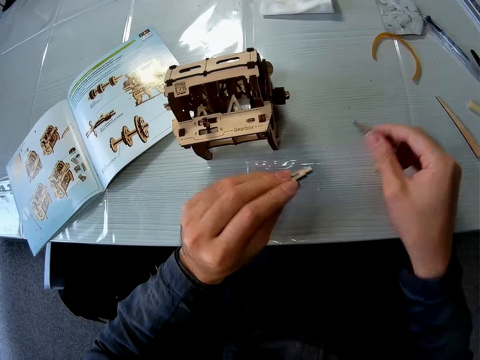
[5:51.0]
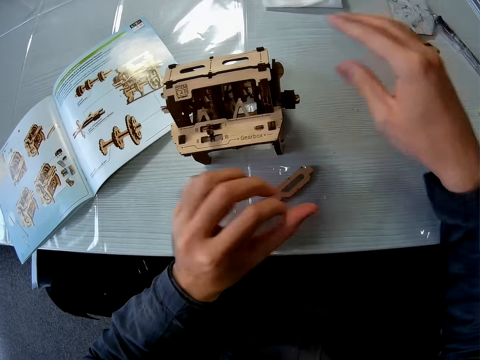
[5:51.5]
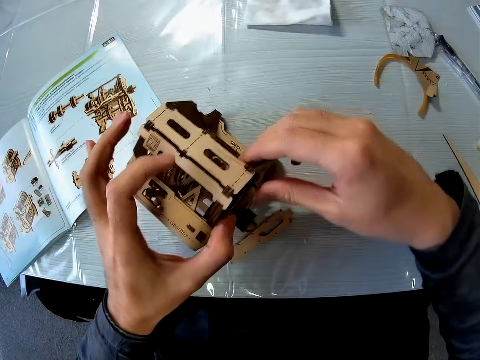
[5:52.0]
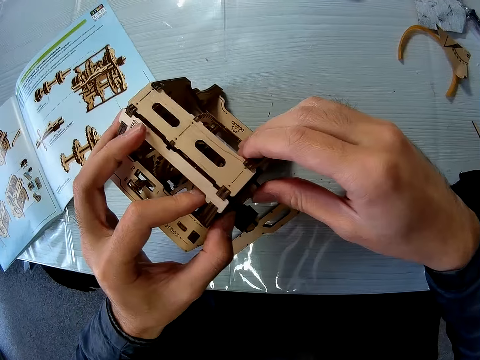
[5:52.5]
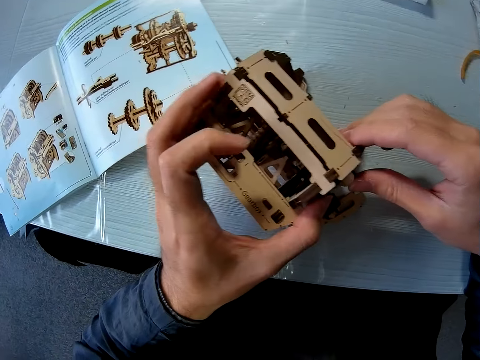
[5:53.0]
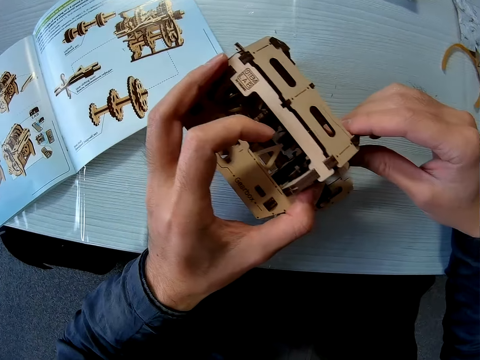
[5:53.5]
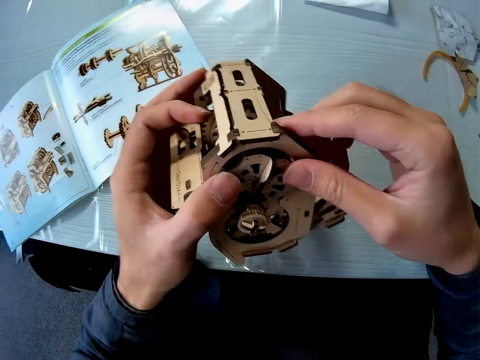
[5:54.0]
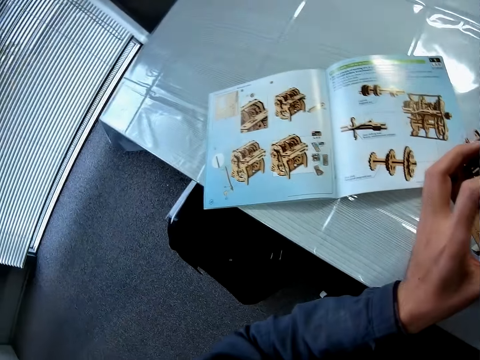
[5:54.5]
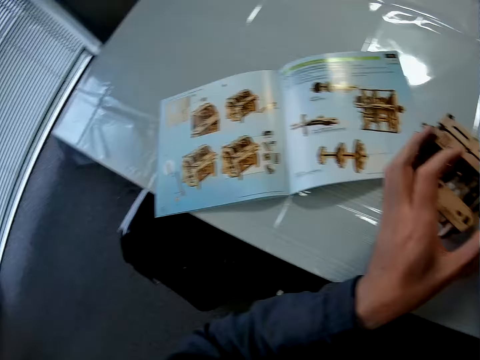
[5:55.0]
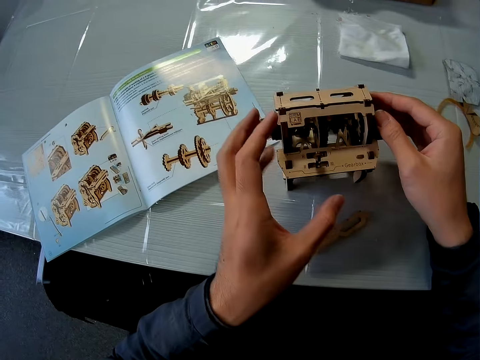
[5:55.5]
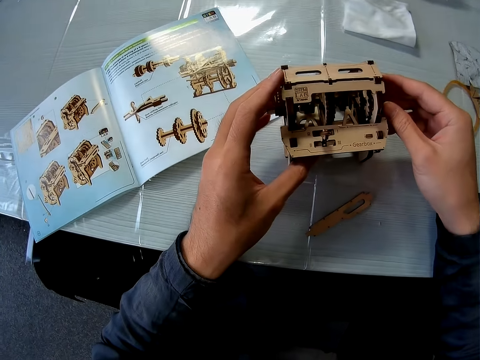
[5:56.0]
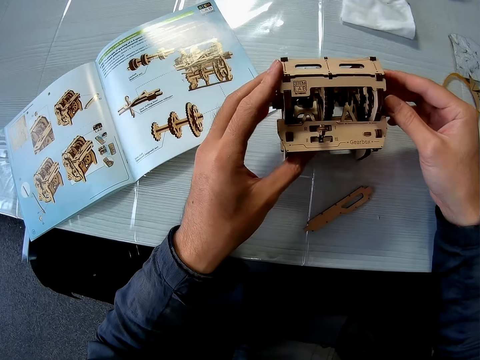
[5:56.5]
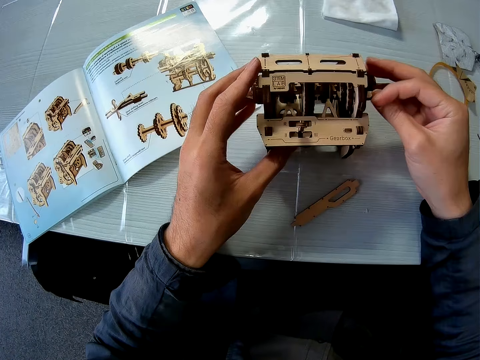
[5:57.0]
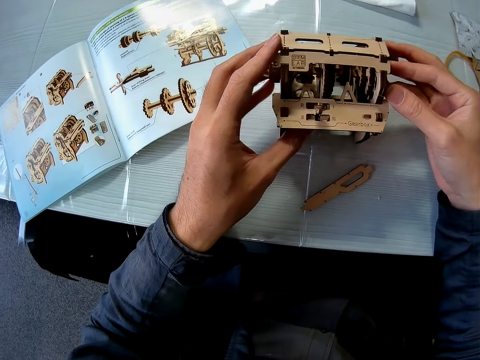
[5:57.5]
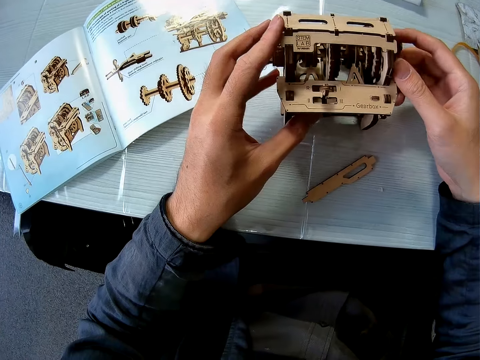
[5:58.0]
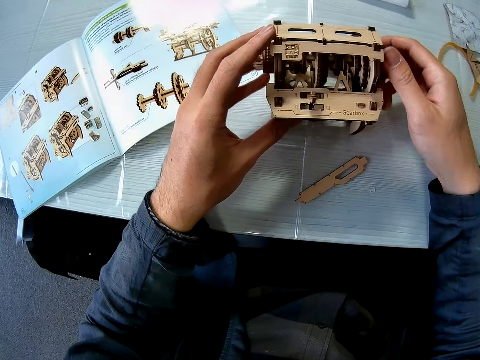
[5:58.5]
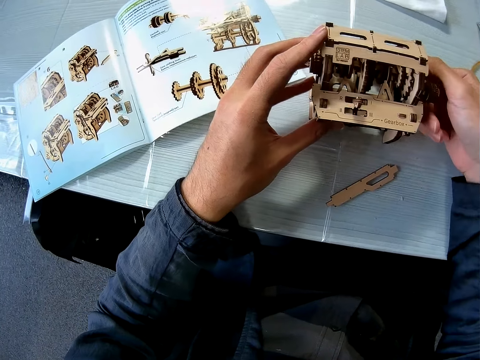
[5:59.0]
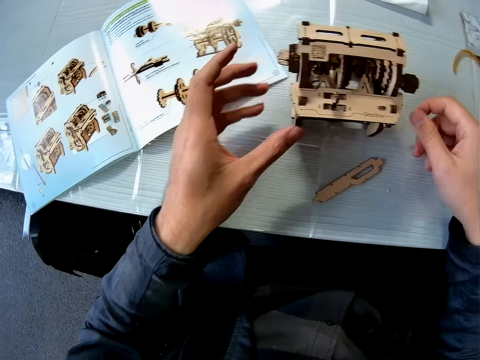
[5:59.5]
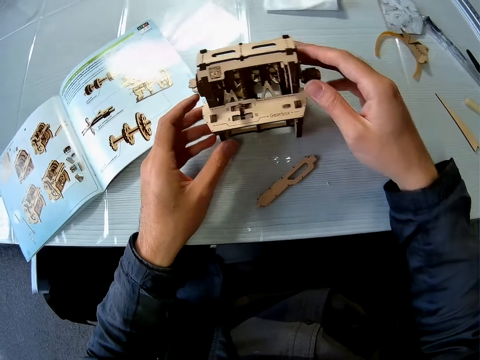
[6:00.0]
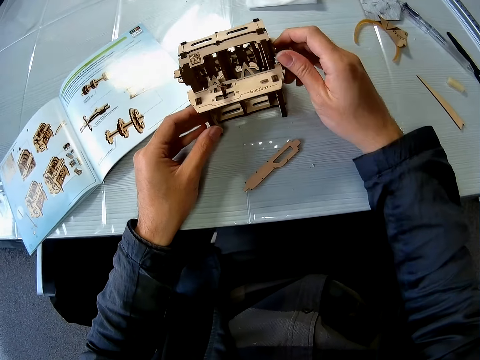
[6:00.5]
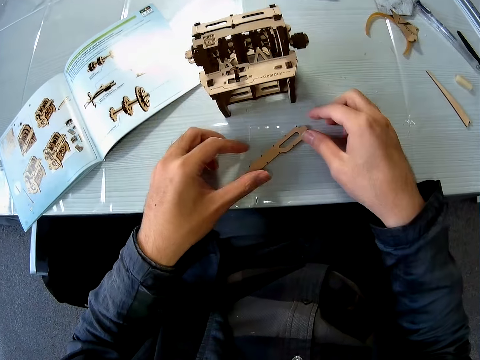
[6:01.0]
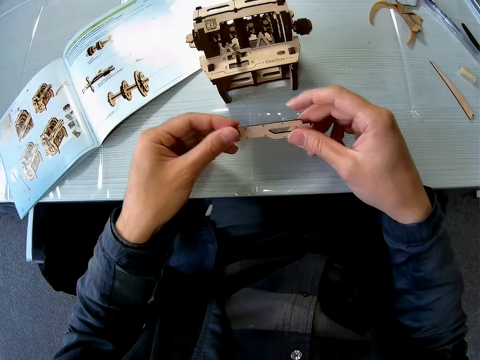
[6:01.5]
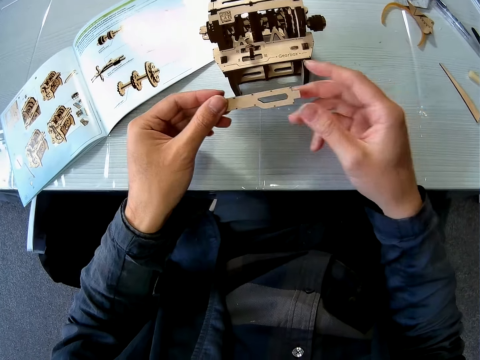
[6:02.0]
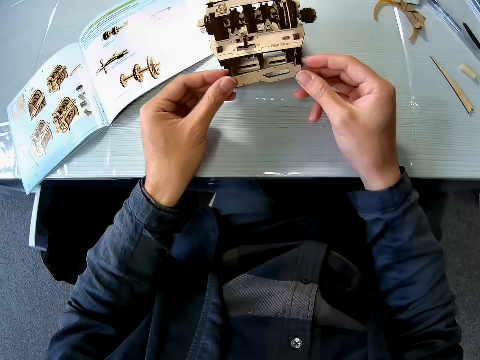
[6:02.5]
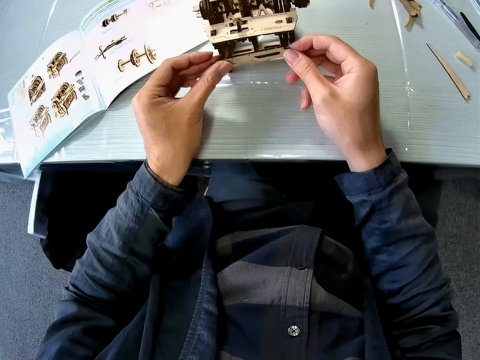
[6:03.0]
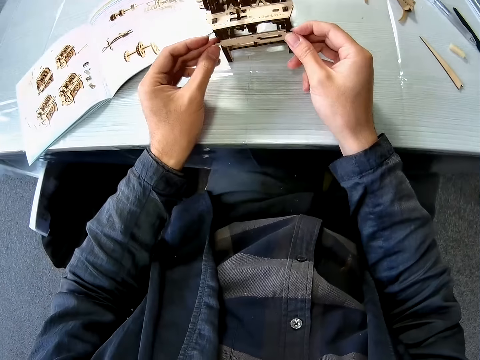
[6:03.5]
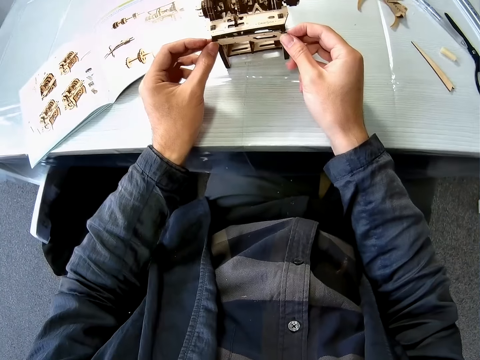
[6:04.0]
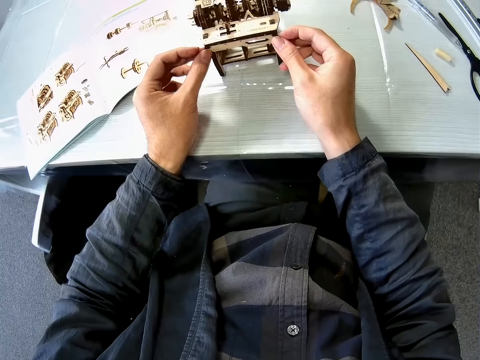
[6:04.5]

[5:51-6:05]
The camera wearer drops the sandpaper on the table. He checks the cardboard structure, holds the stem gear model, lifts the stem gear model, and places down the stem gear model. He turns a crank on the cardboard structure. He picks up the piece of cardboard from the table and cleans the piece of cardboard with his hand. He joins it to the stem gear model.

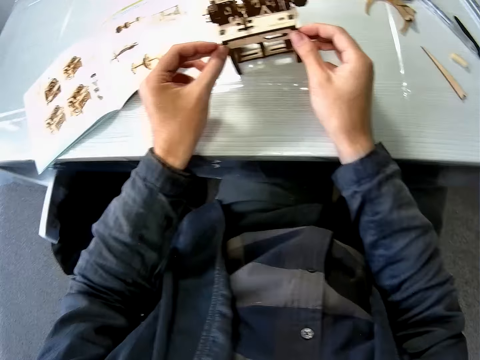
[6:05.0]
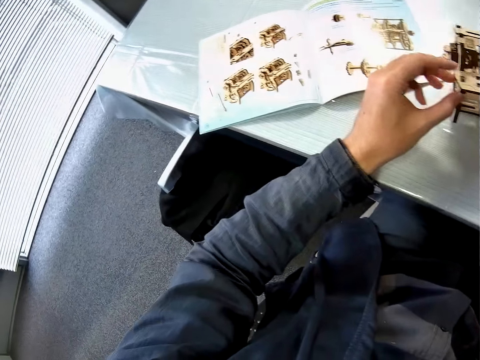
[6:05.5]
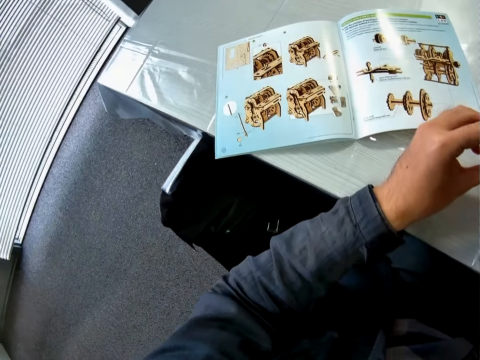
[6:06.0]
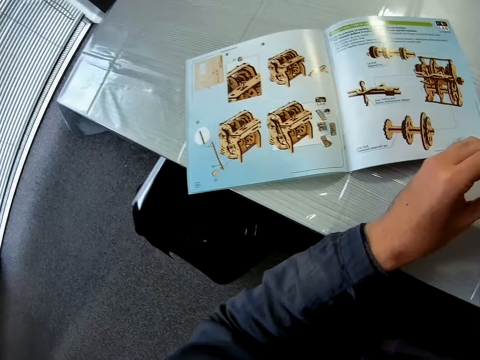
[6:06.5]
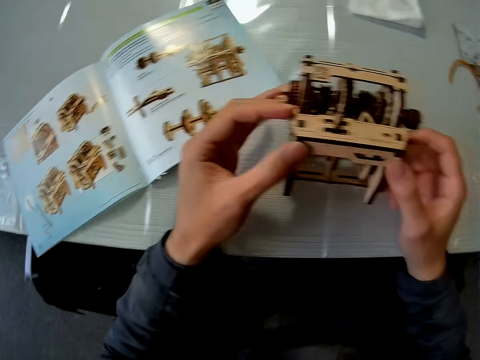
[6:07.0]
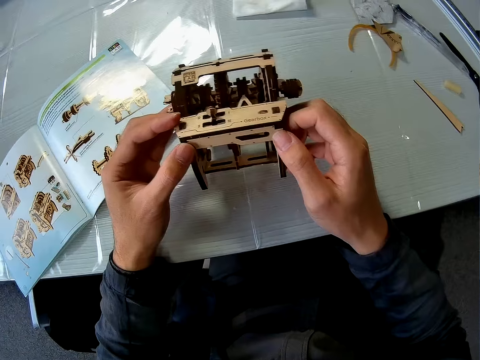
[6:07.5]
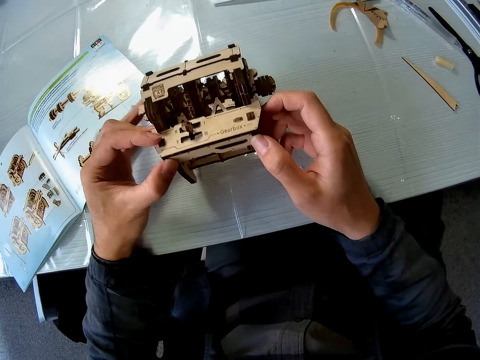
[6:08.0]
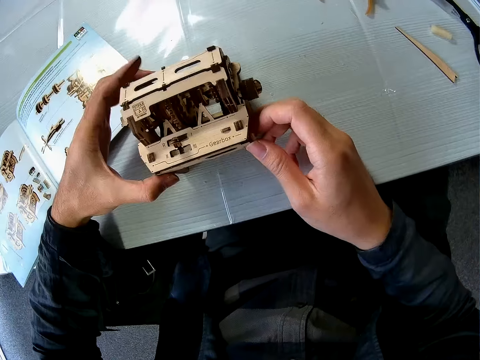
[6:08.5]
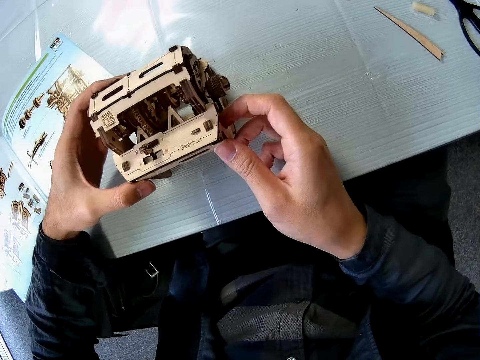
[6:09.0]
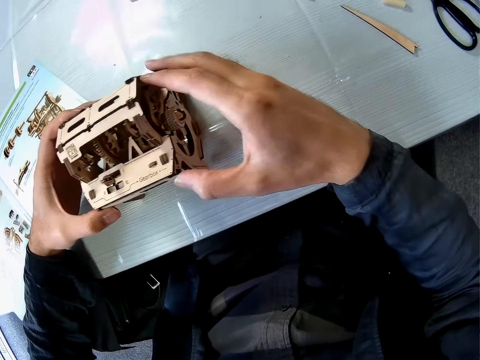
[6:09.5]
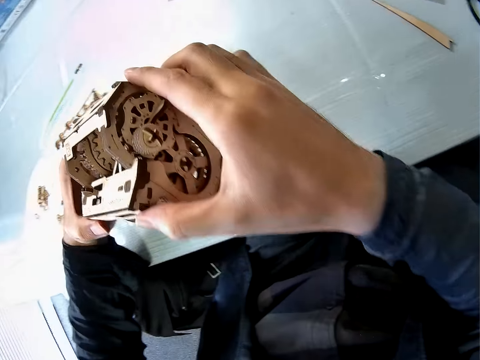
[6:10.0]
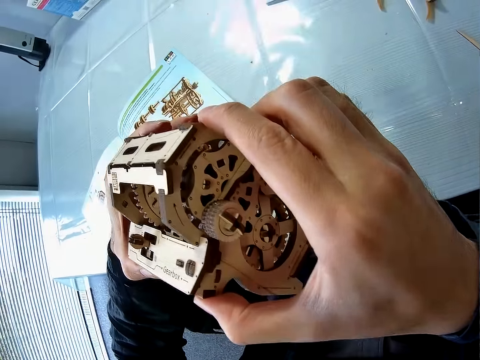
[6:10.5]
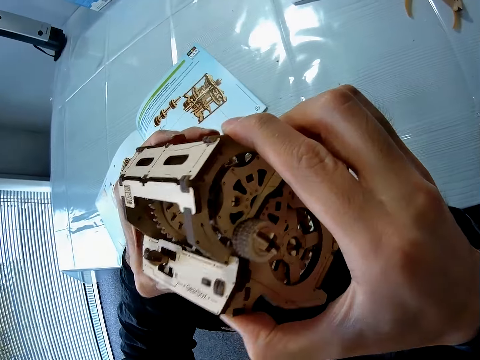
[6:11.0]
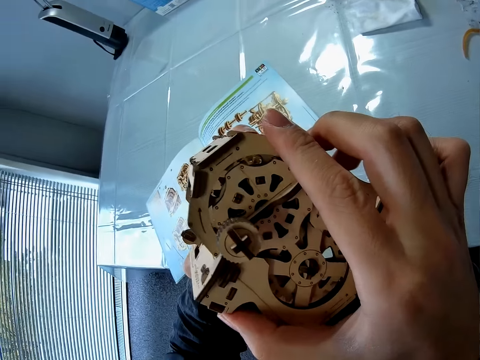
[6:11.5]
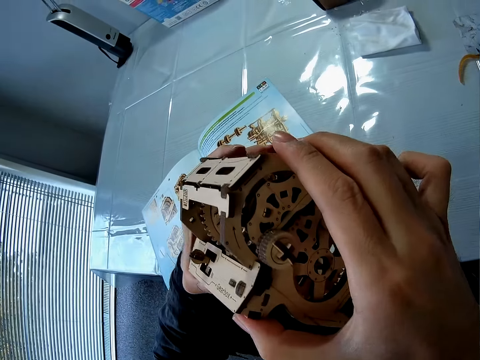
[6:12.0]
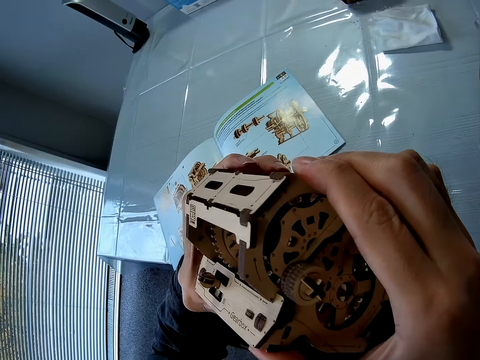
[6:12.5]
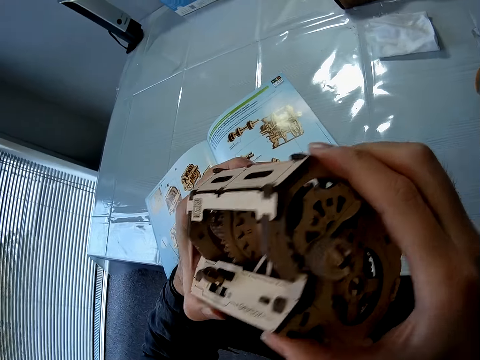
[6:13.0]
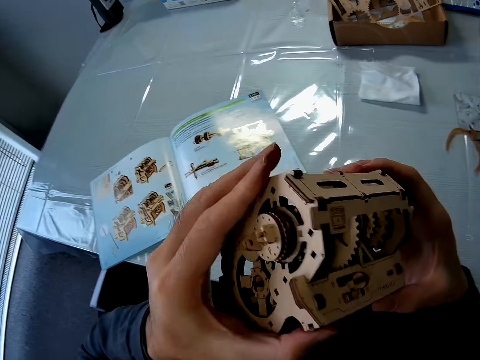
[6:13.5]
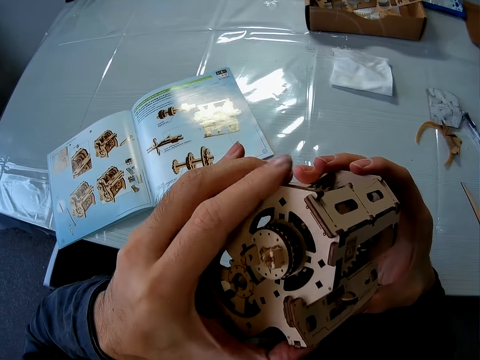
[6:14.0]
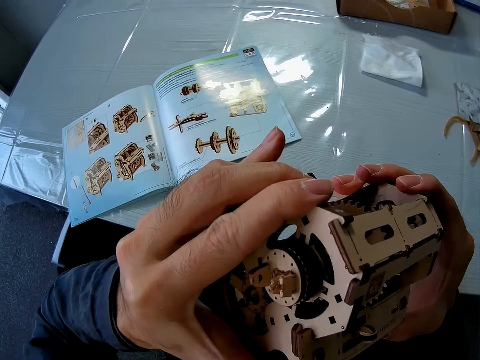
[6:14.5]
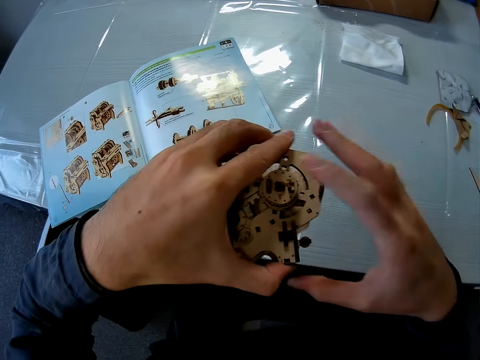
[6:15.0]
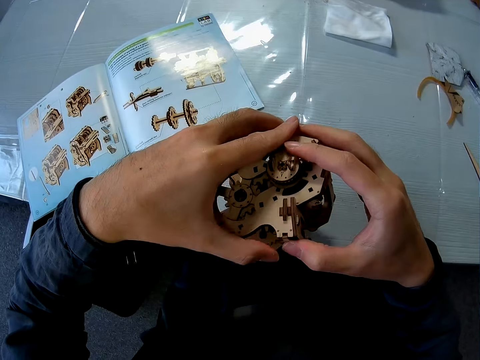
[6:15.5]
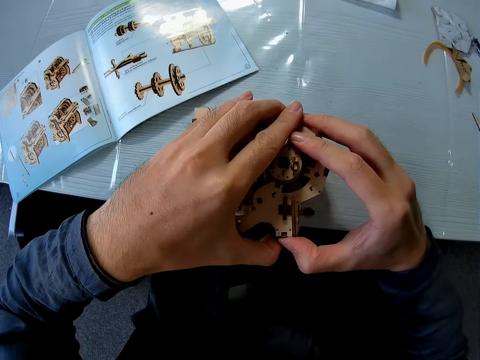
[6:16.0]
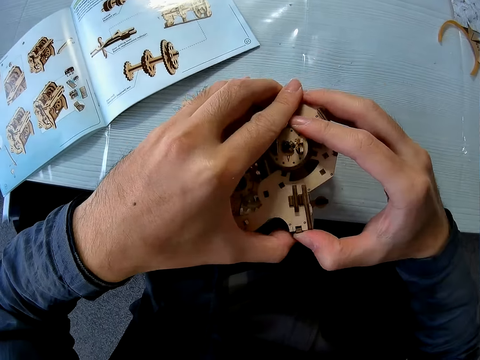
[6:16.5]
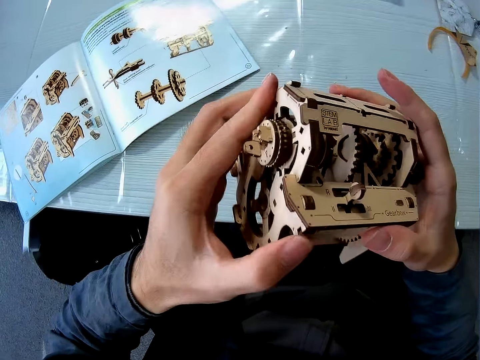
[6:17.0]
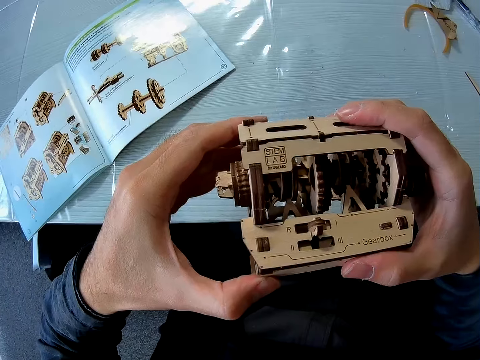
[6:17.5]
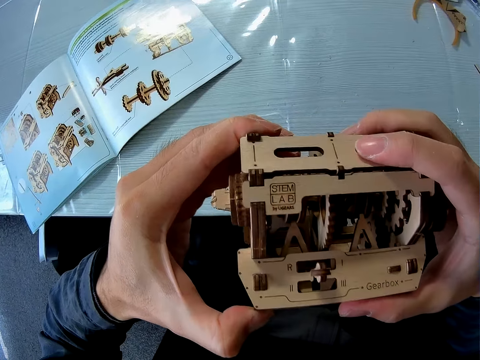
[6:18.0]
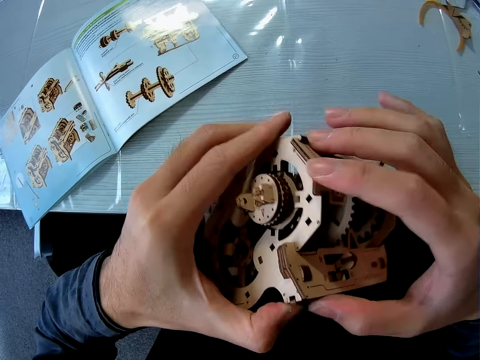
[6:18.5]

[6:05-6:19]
The camera wearer joins the piece of cardboard to the cardboard structure. They look at the instructional manual book. They fix the stem gear model. They join the piece of cardboard to the cardboard structure. They lift the stem gear model and fix the stem gear model.
